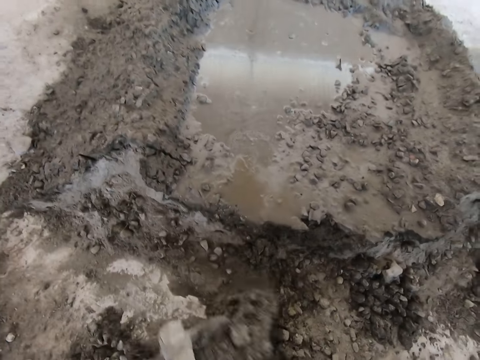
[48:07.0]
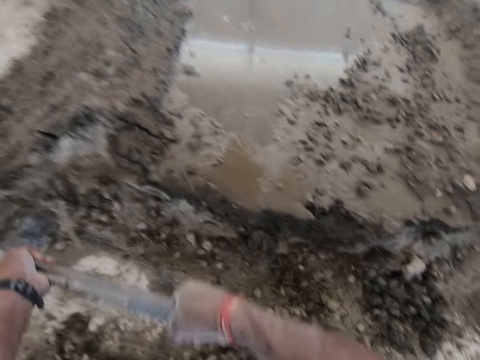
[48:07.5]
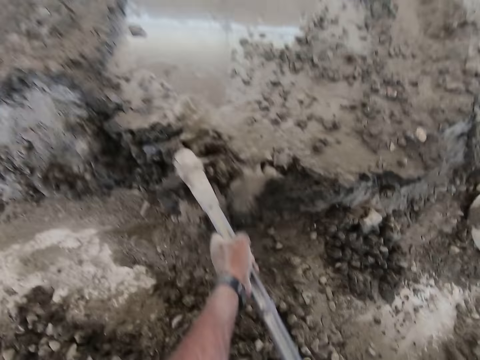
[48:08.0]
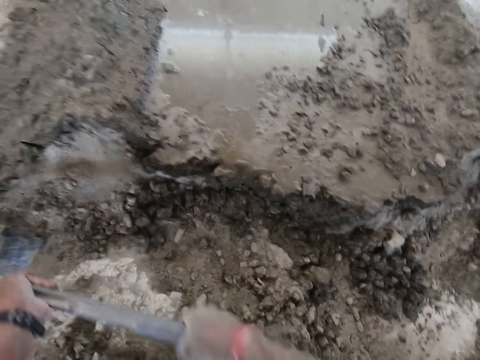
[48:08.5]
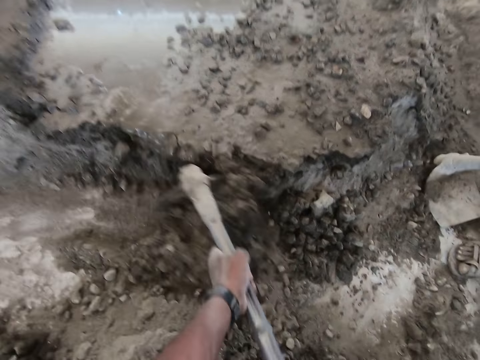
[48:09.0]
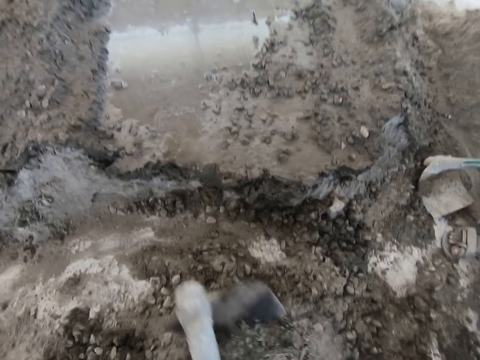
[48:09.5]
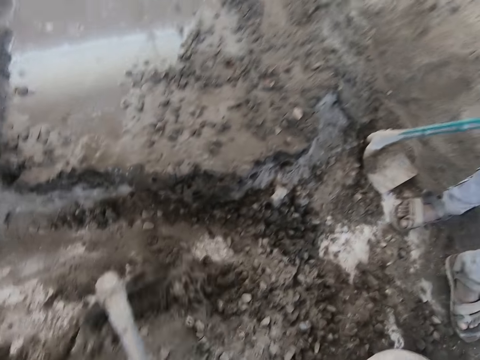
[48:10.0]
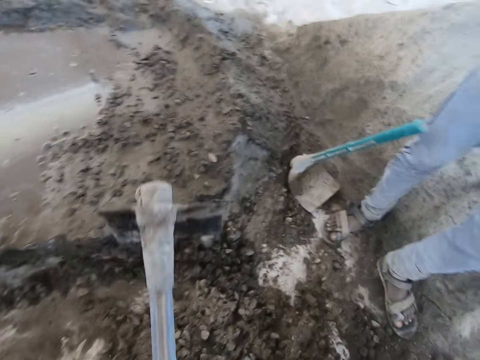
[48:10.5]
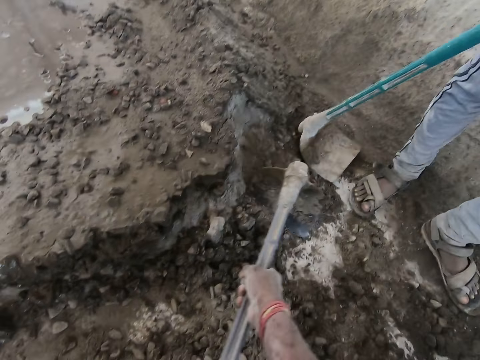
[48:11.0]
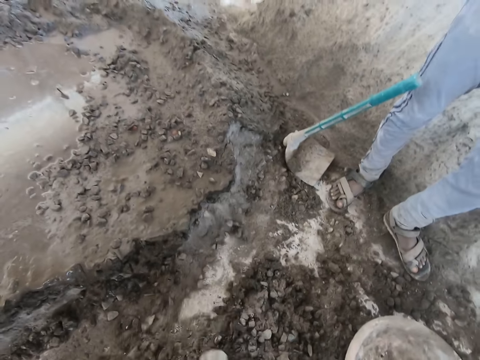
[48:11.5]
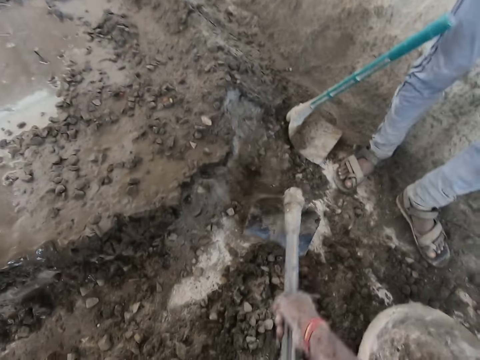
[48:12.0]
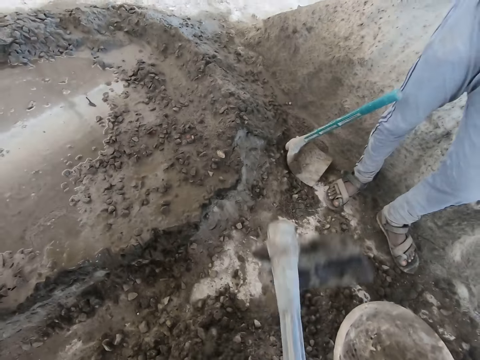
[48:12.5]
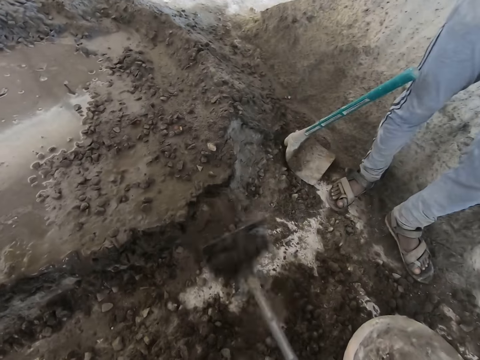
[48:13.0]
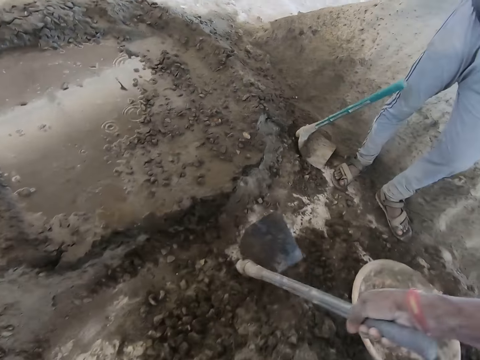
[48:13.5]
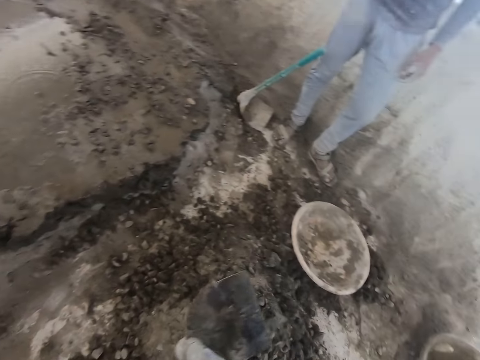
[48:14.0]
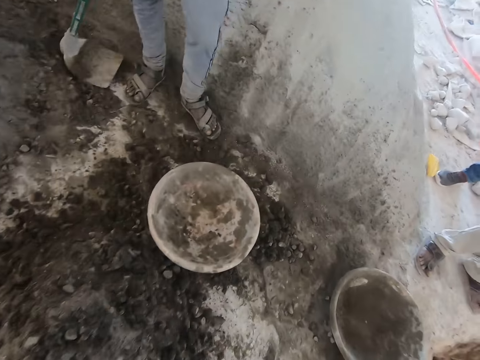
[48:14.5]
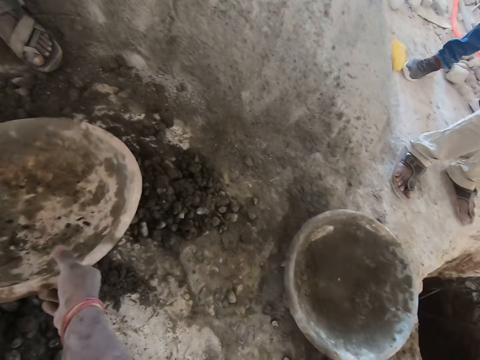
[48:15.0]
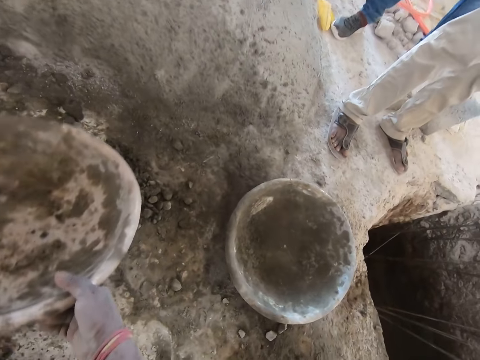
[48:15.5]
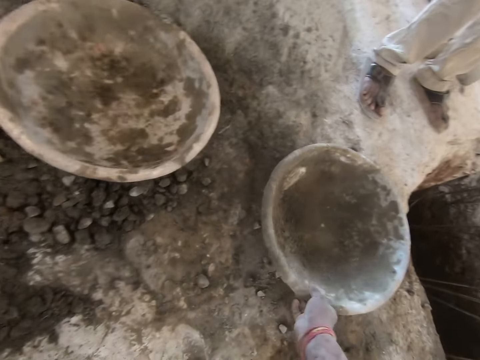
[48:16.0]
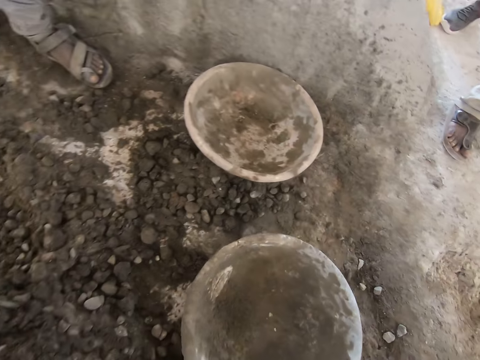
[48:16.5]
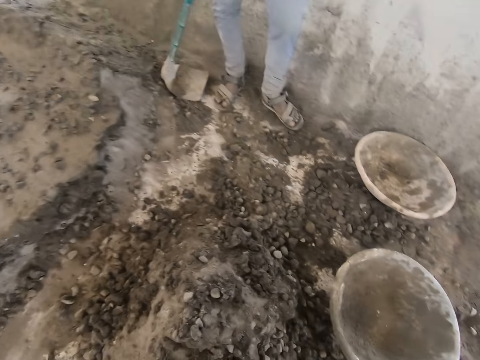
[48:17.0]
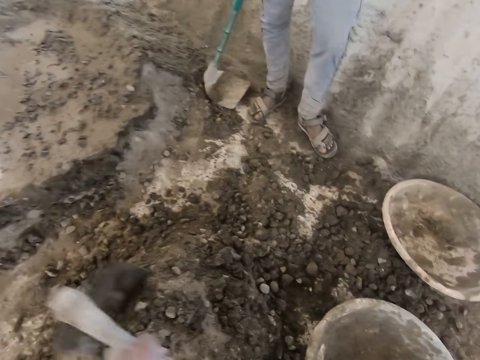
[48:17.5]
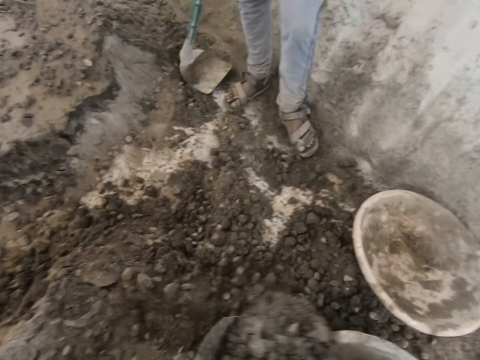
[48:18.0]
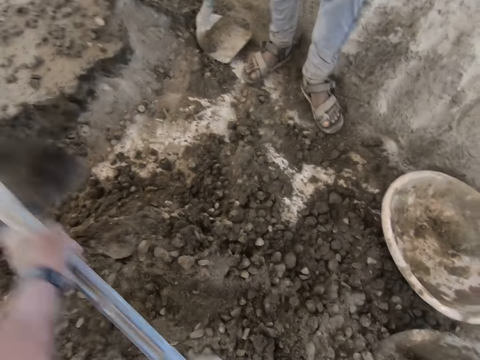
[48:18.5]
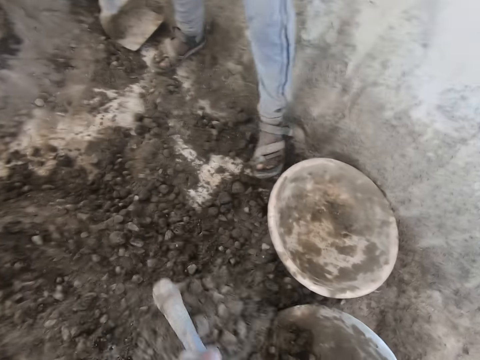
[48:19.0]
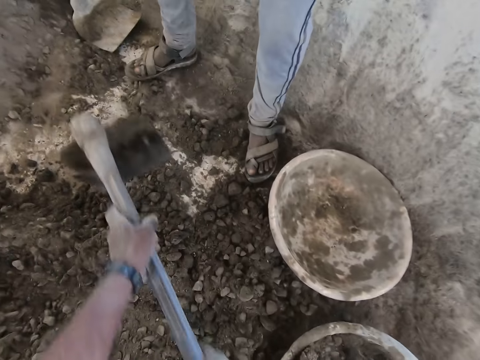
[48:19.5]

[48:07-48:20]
The camera wearer hits the hoe in his hands on the floor. He moves to the cement bowl or head pan. He picks the head pan from the floor with his right hand. He drops the head pan in his right hand on the floor. He pulls the head pan across the floor with his right hand. He takes the cement bowl. He scoops some concrete into the head pan on the floor with the hoe in his hands.

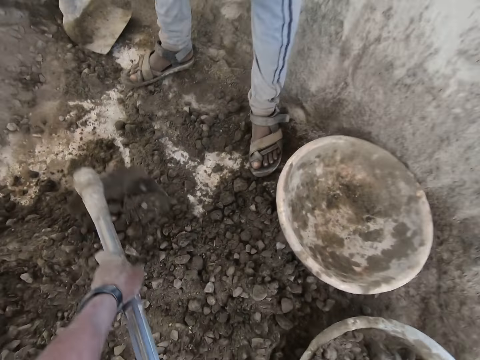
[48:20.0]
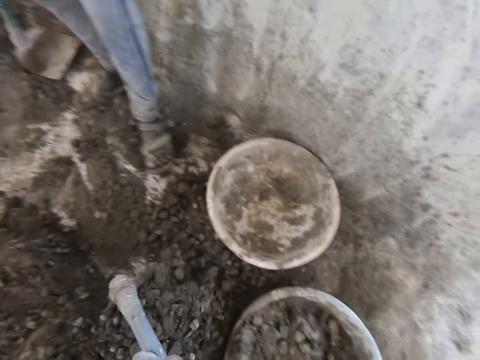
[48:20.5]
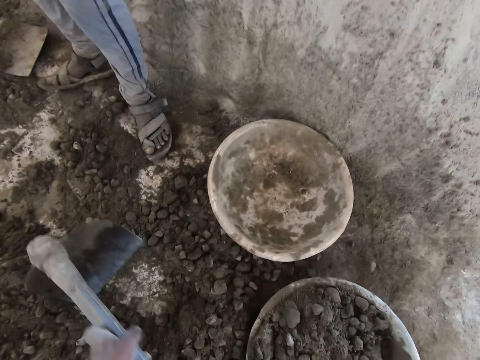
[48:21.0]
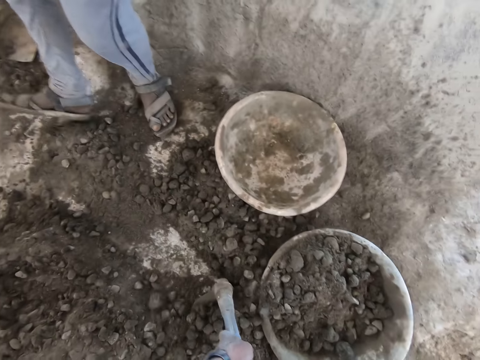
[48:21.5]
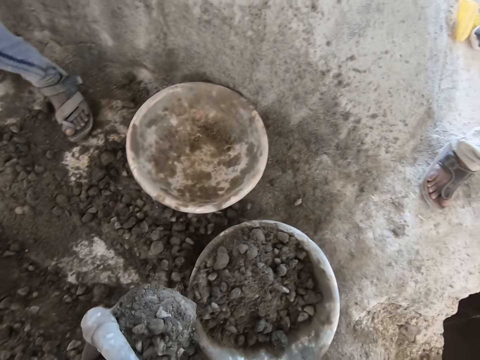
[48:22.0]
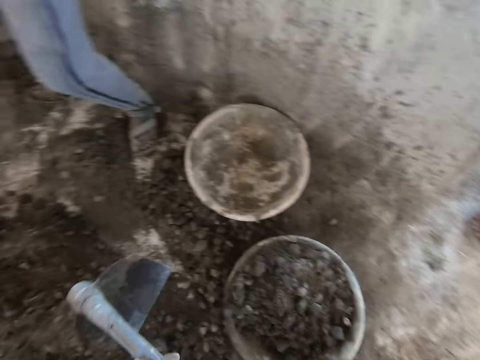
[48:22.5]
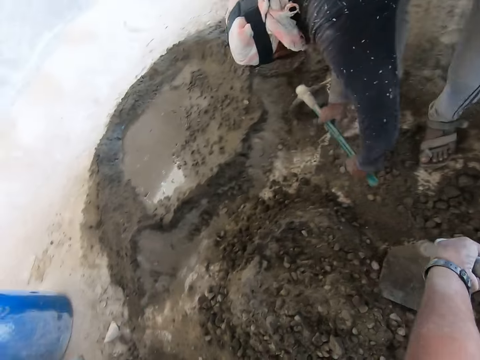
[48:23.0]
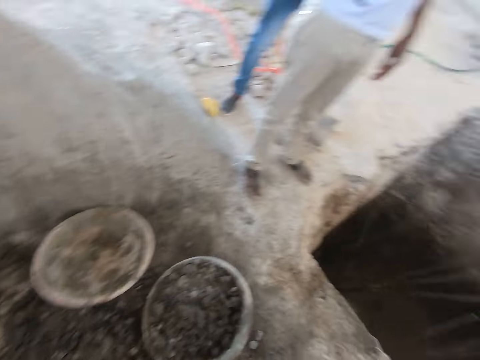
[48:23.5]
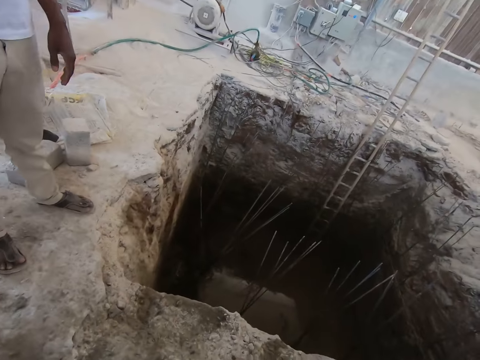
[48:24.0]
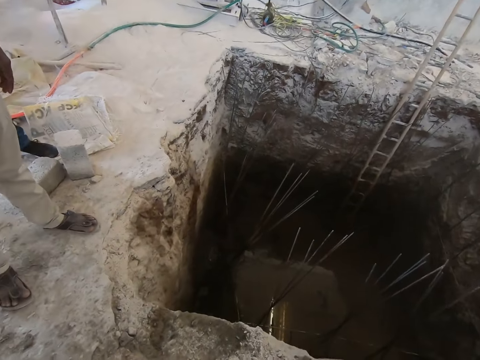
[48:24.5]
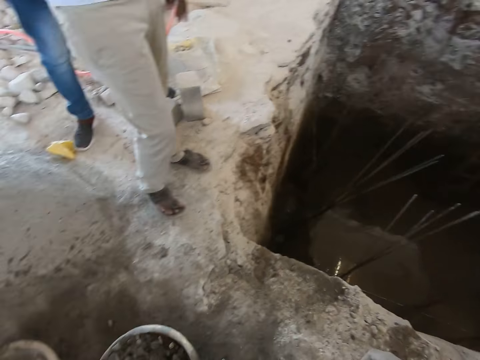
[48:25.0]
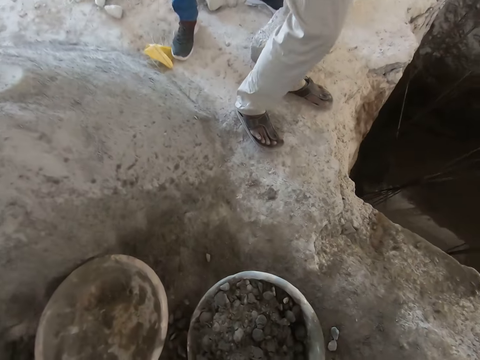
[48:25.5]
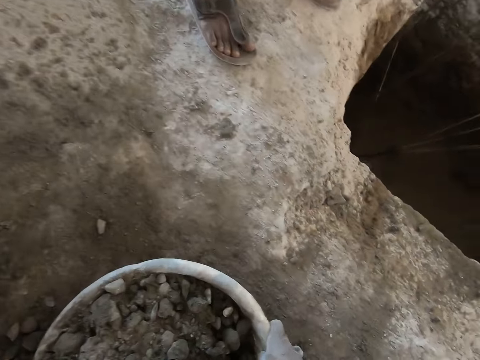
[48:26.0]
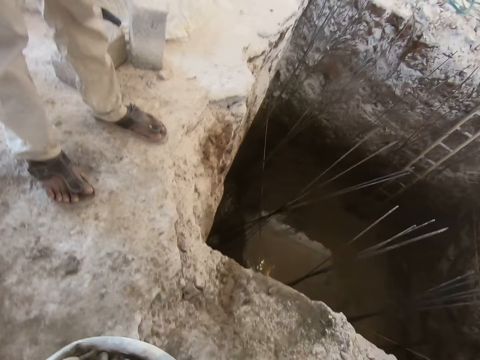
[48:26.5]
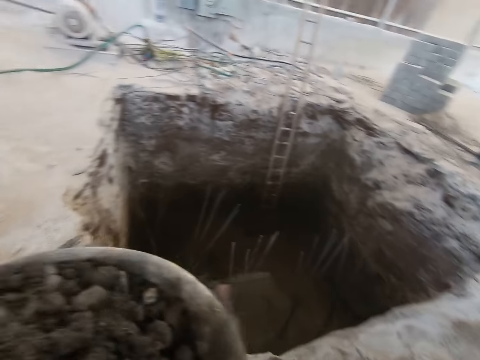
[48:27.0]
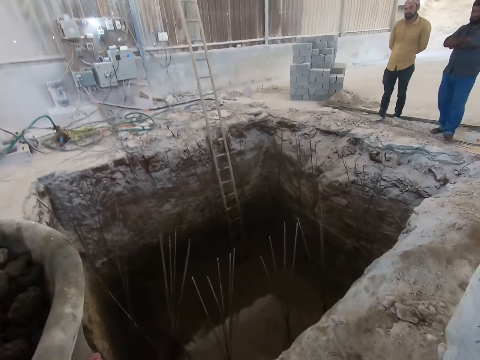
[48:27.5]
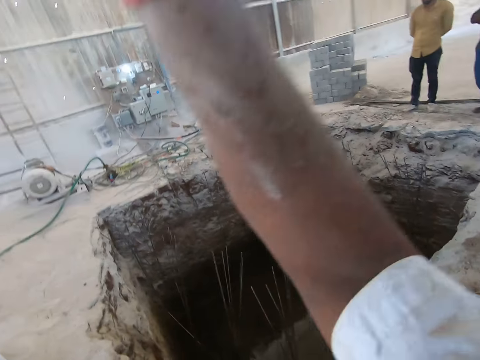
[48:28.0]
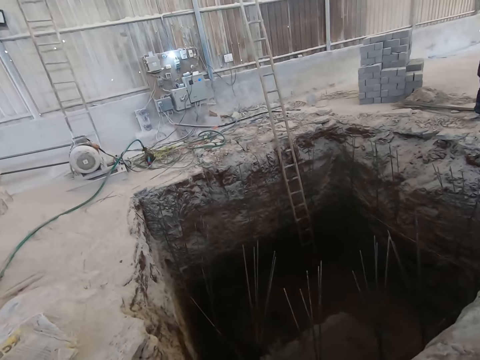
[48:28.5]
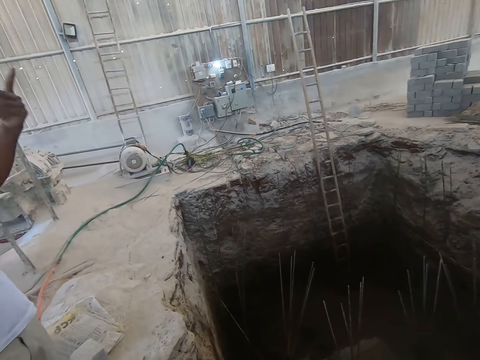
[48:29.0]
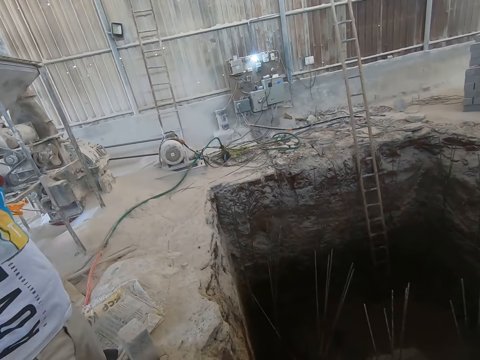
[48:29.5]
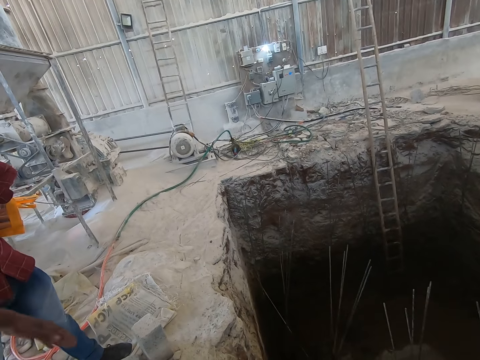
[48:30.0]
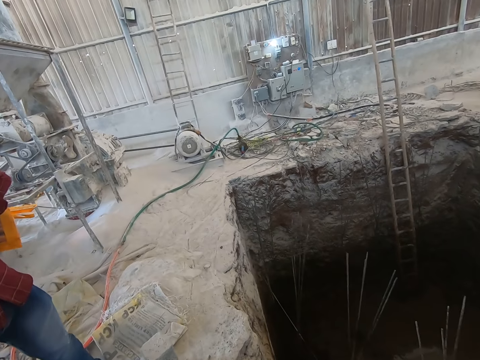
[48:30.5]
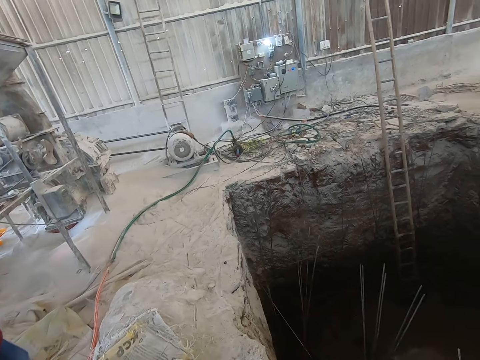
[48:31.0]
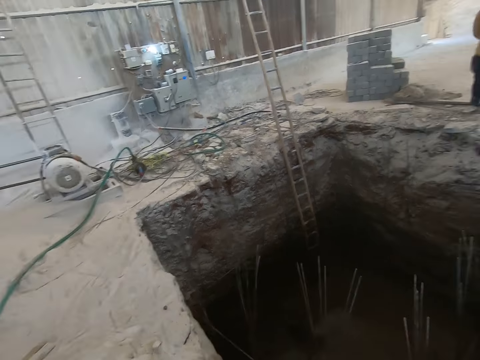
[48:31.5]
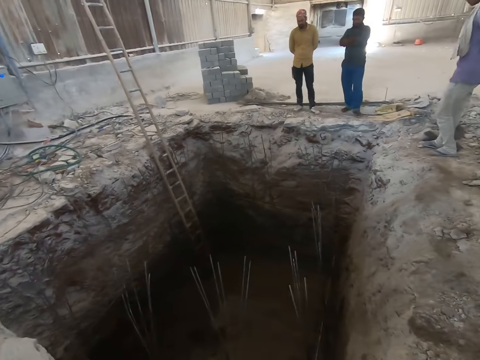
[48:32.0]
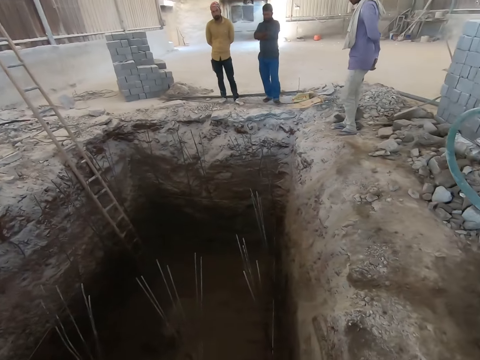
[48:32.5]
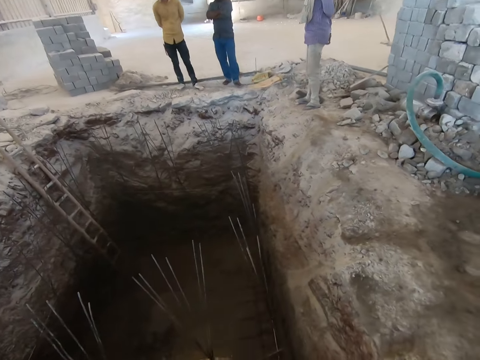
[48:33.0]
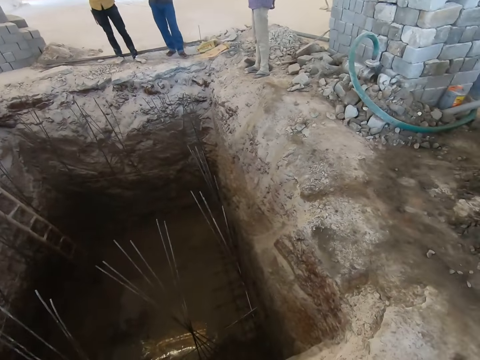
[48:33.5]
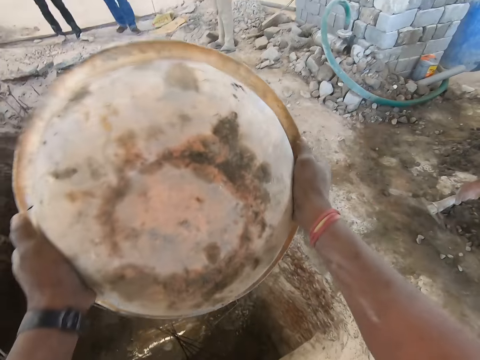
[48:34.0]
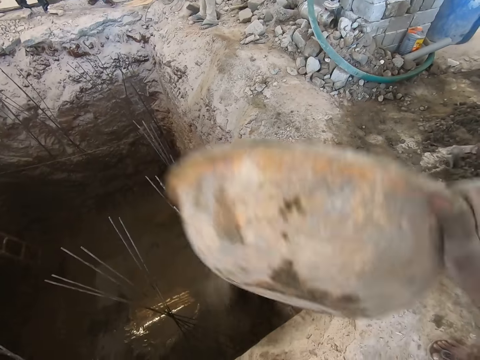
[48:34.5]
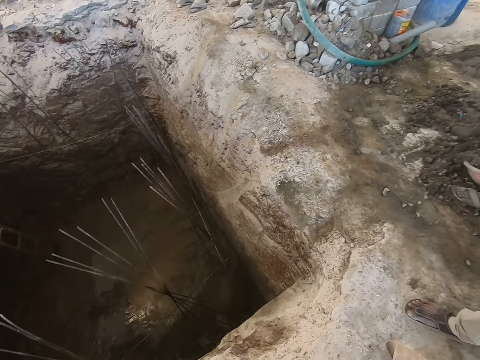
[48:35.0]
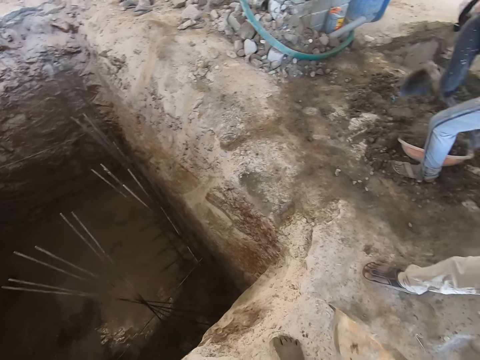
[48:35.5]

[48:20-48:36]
A man spreads concrete or mortar on the floor with his right leg. The camera wearer drops the hoe in his left hand on the floor. The man gathers concrete with the hoe in his hands. The man mixes mortar. The camera wearer looks at the hole. A person talks to the colleagues. The camera wearer carries the head pan or cement bowl from the floor with his hands. He picks the cement bowl and lifts the cement bowl. He talks to the person. He walks beside the hole. He pours the concrete in the head pan in his hands into the pit. The man scoops concrete into the head pan on the floor with the hoe in his hands.
